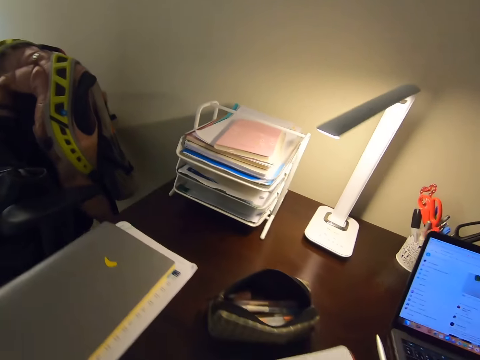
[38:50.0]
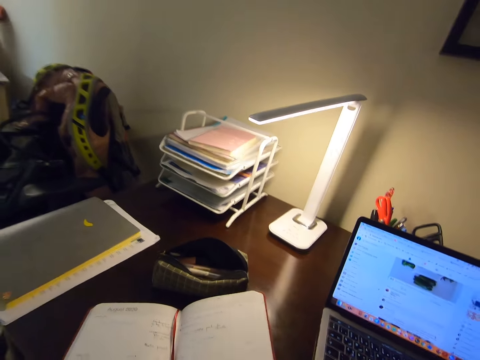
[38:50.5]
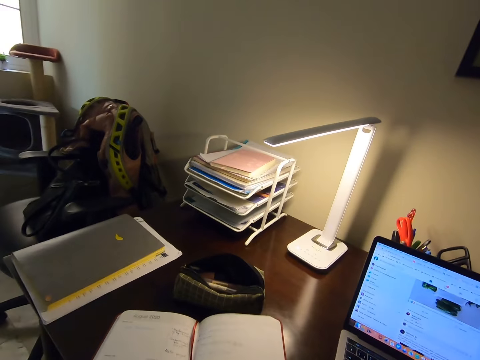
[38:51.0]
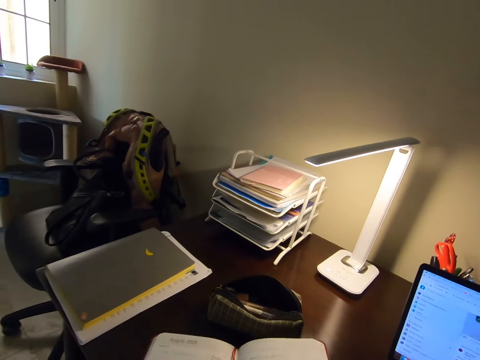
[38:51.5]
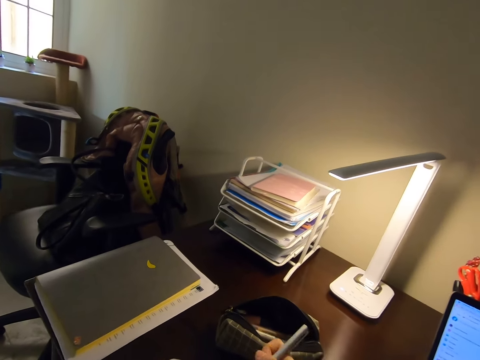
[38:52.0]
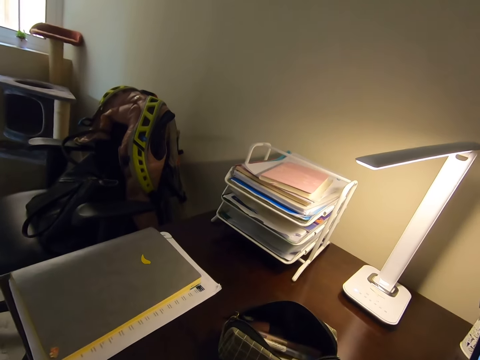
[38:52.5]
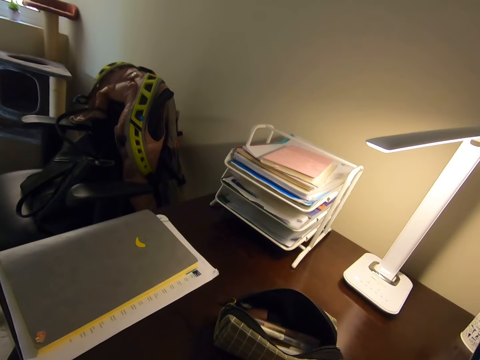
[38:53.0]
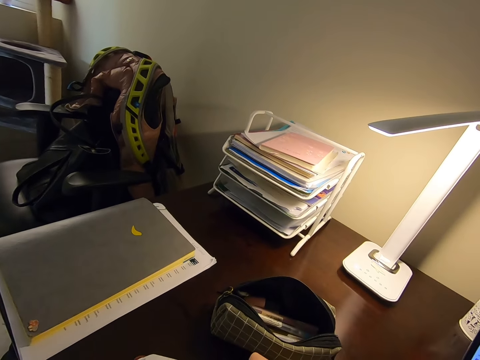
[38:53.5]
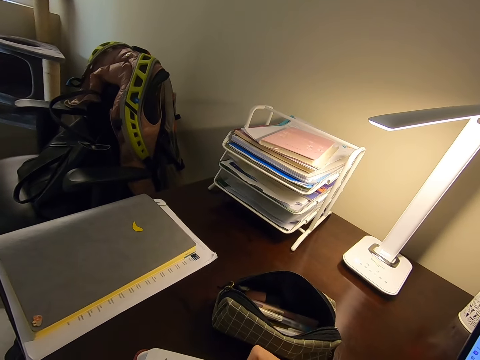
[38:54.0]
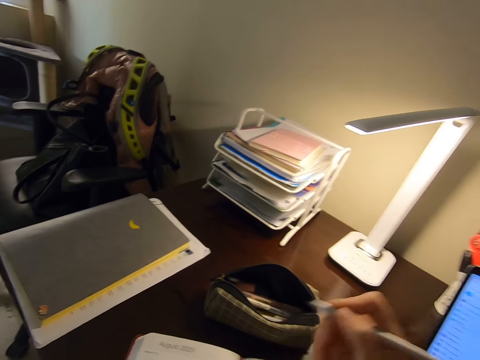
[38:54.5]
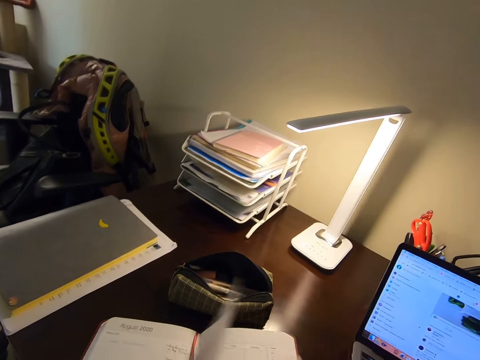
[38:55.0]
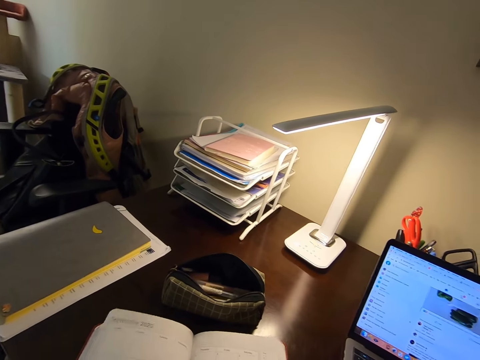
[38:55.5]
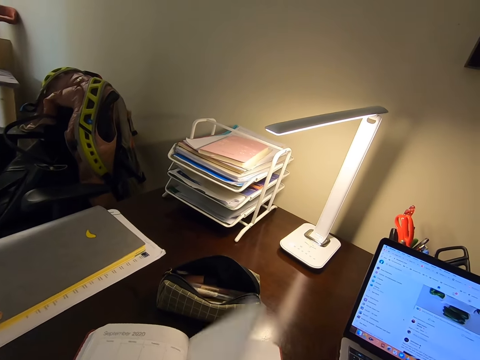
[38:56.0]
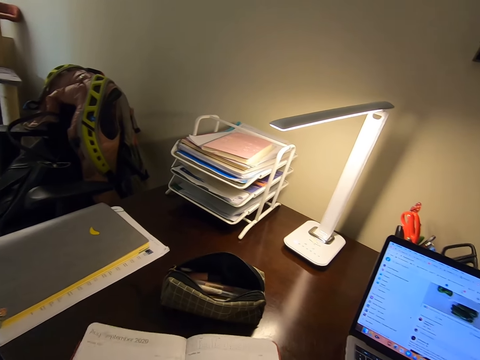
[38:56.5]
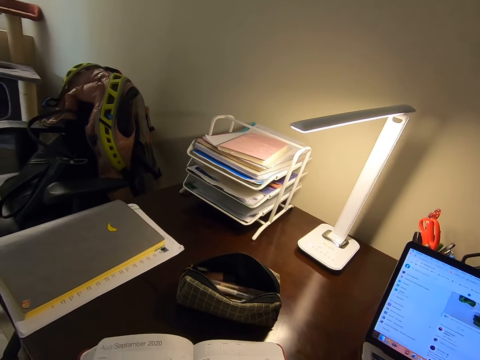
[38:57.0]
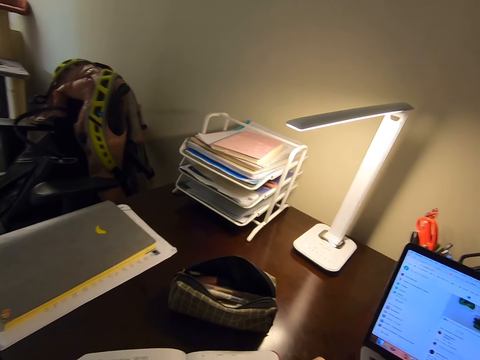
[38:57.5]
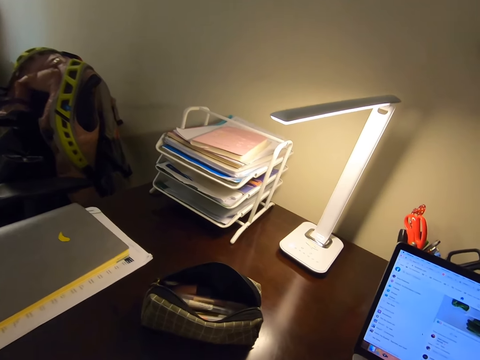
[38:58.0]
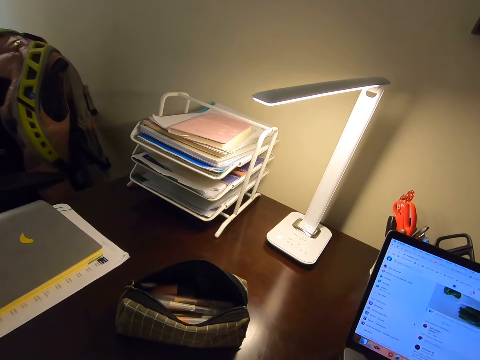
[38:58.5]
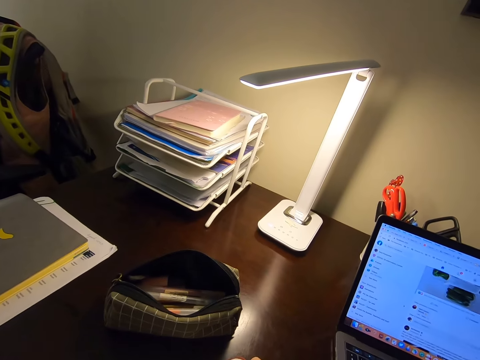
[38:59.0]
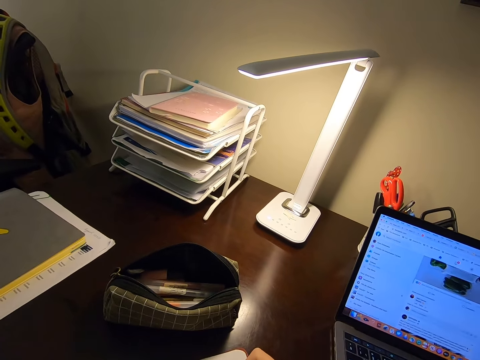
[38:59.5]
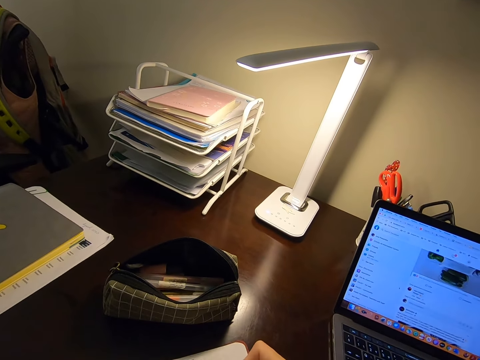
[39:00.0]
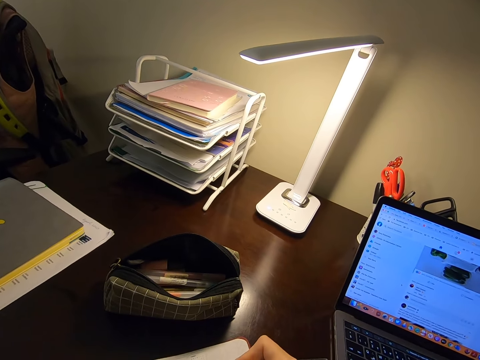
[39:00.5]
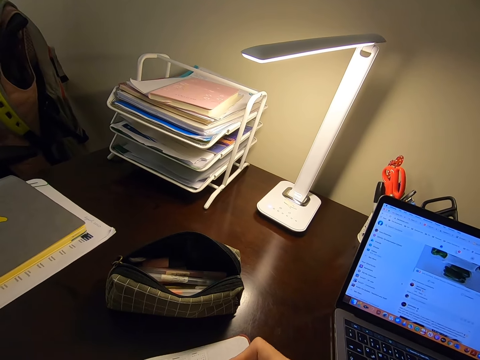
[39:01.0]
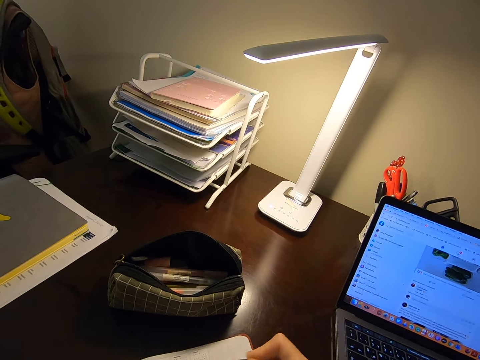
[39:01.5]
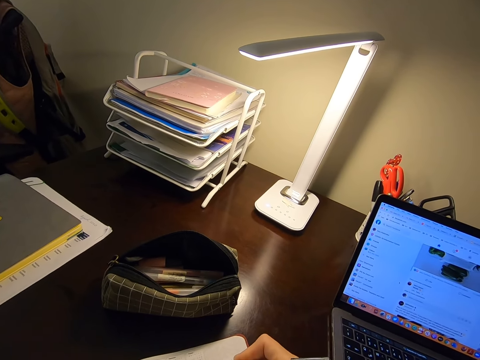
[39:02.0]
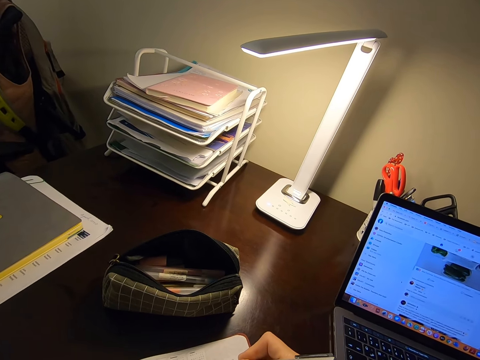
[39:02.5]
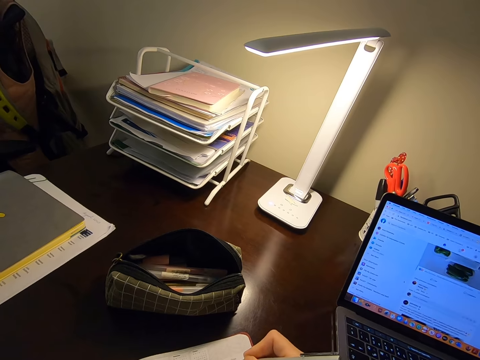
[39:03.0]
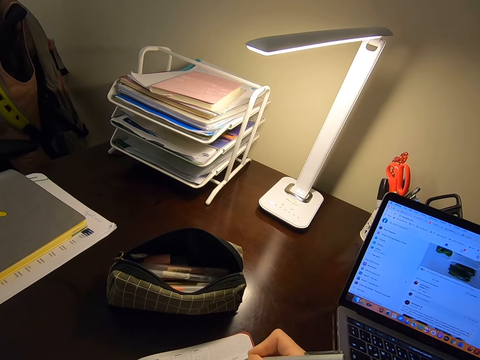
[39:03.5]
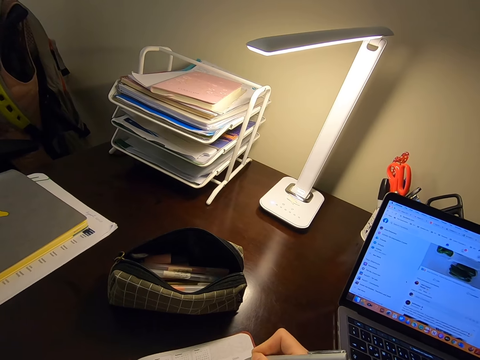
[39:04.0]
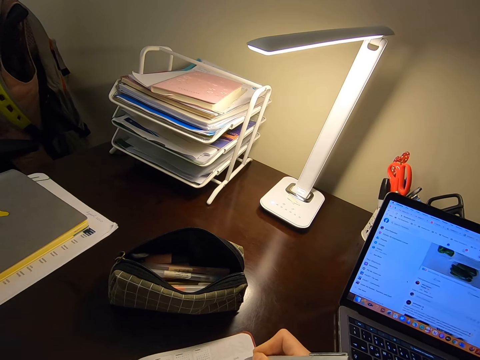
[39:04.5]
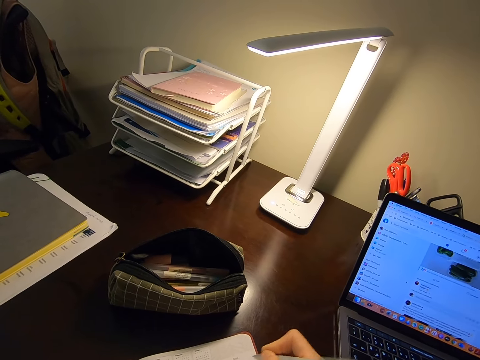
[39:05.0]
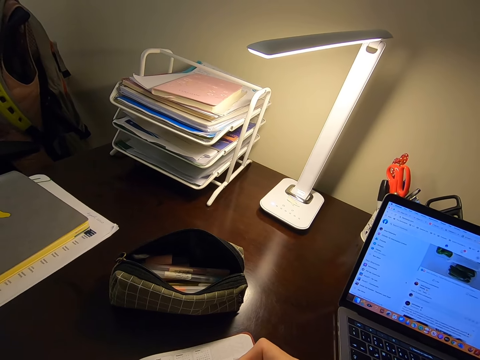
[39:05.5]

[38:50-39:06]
The camera wearer holds a pen. They open a book. They write on the book. They flip pages of the book. They write on the book.

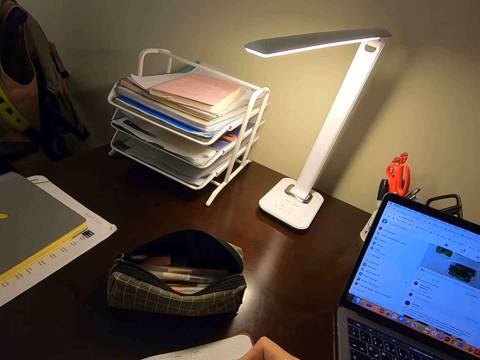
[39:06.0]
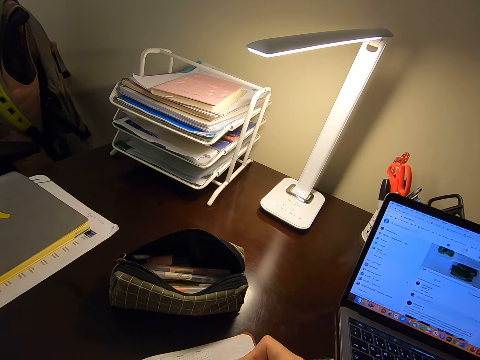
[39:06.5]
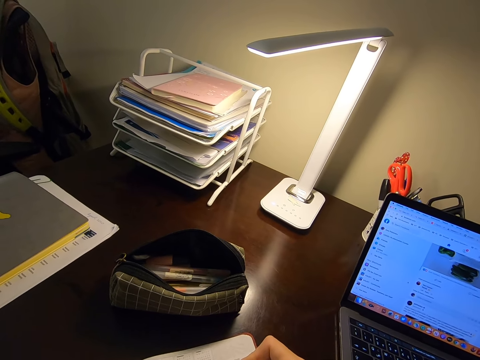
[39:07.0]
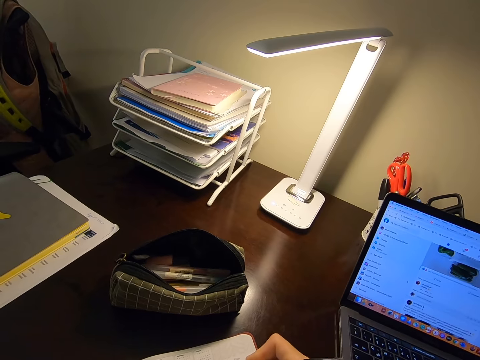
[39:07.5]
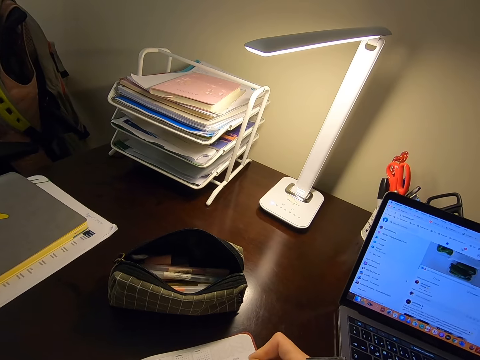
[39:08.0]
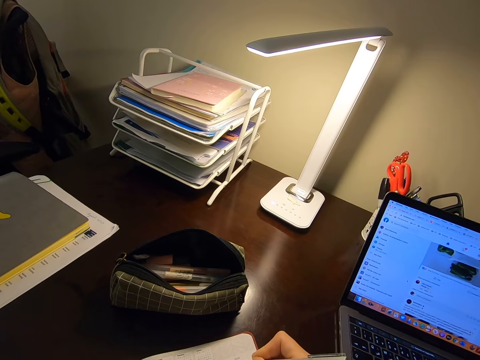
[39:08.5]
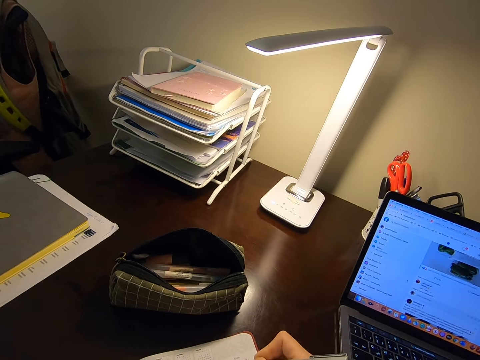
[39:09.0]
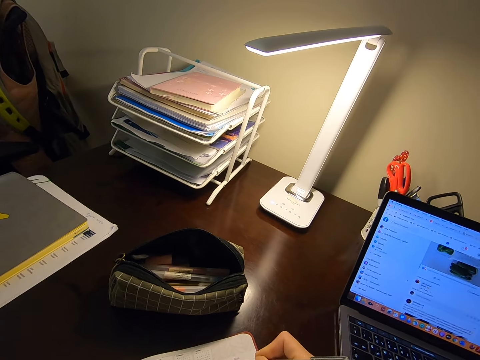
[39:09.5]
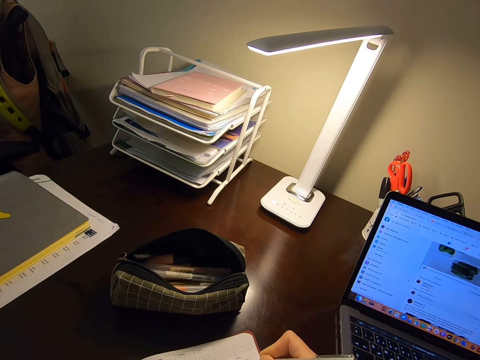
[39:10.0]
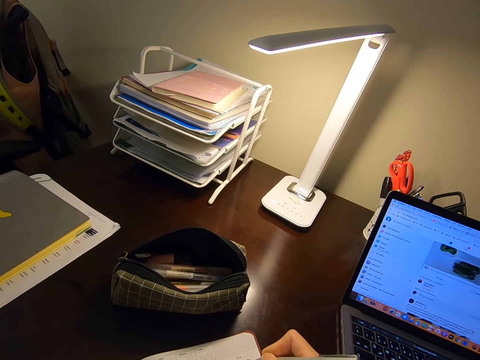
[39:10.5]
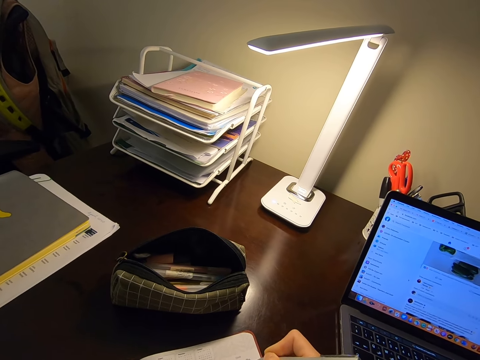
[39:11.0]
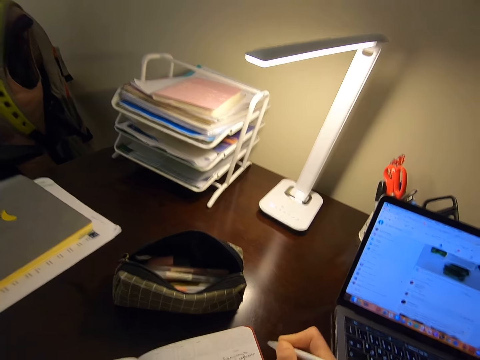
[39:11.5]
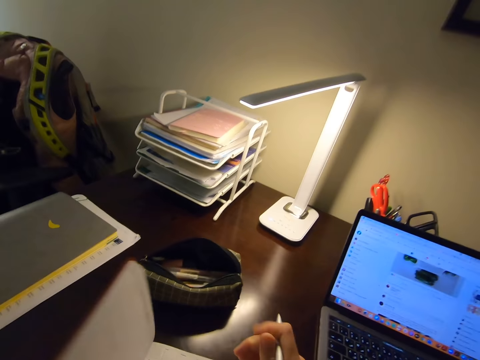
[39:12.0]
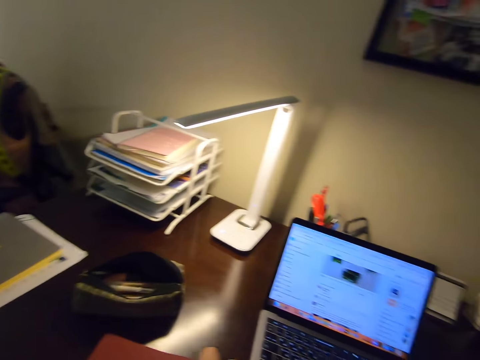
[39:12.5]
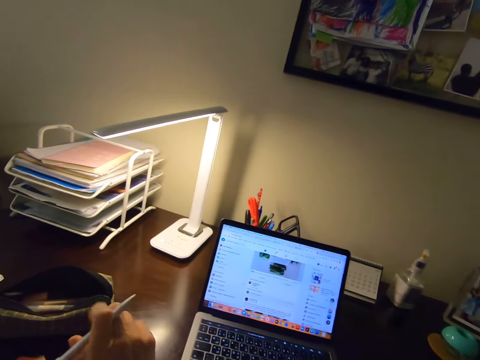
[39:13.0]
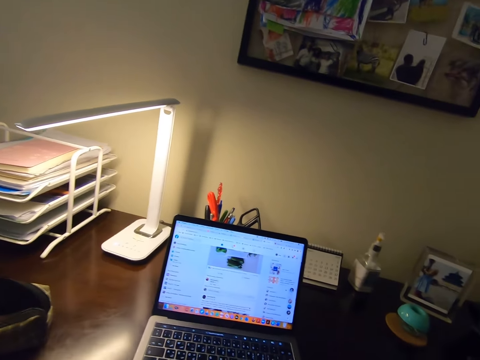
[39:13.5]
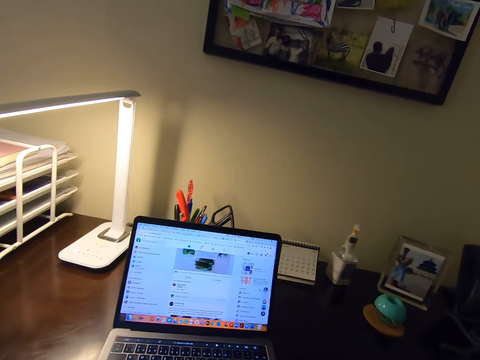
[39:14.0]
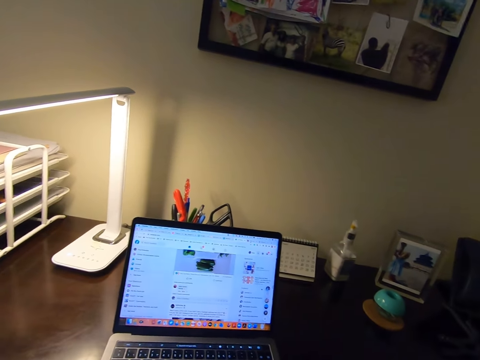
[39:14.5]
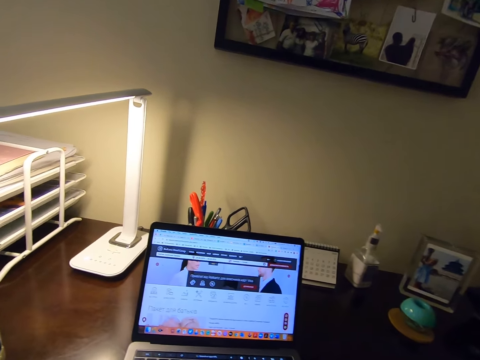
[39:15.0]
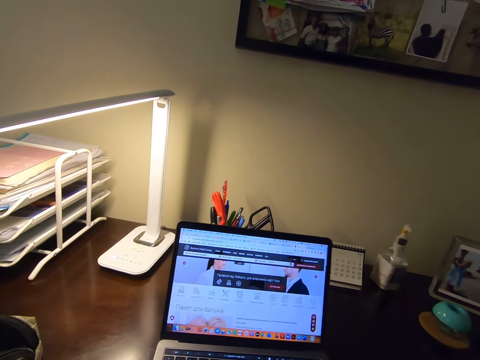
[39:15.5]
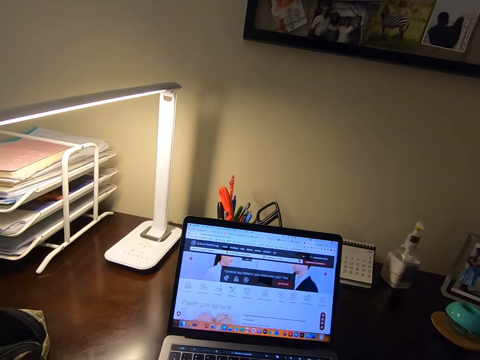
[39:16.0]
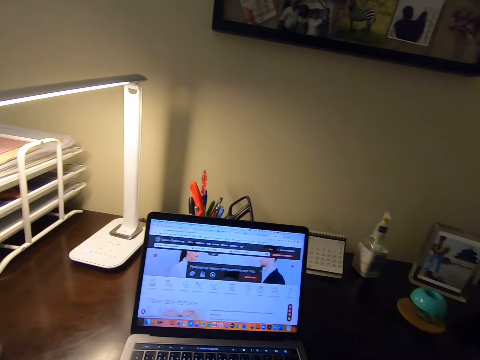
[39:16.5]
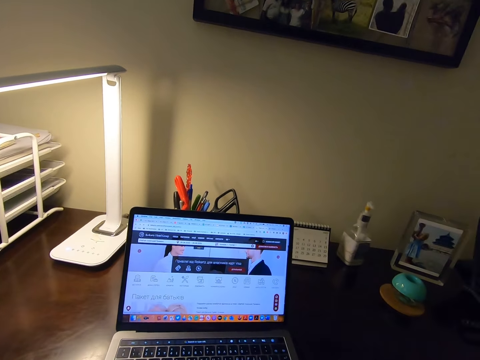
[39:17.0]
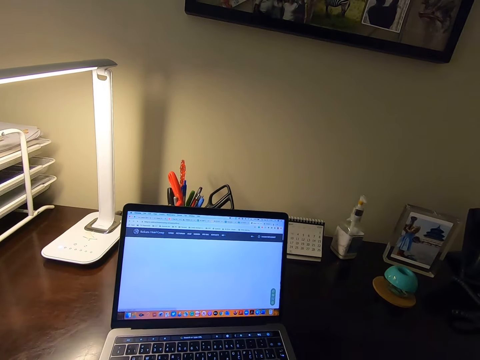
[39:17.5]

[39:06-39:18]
The camera wearer closes the book. They put a pen aside.
